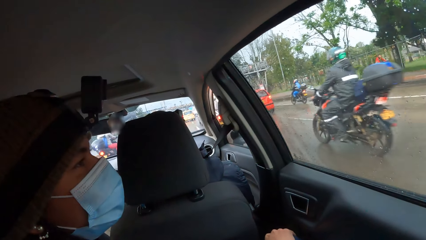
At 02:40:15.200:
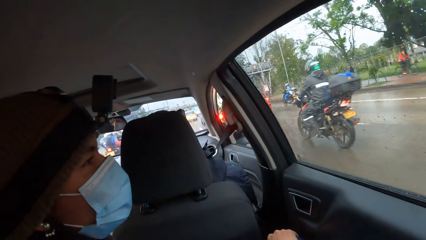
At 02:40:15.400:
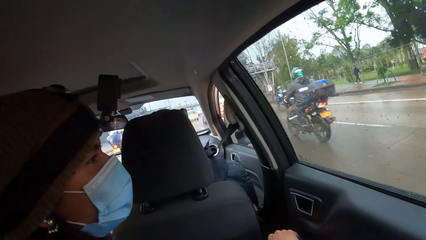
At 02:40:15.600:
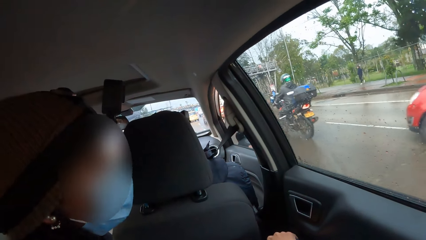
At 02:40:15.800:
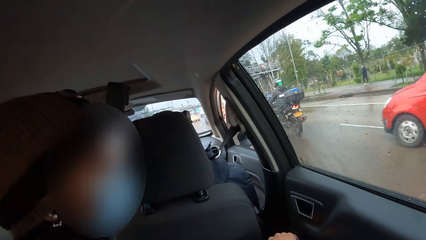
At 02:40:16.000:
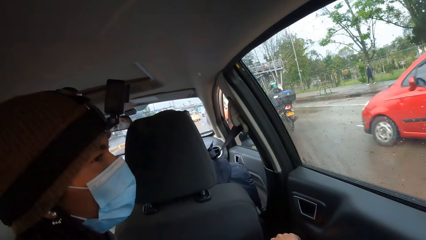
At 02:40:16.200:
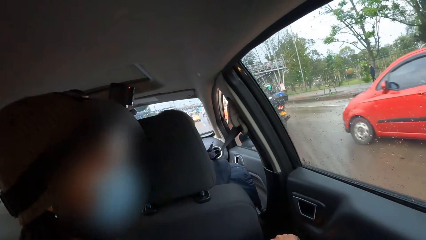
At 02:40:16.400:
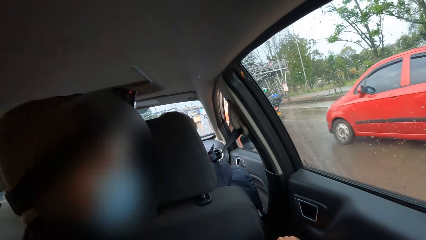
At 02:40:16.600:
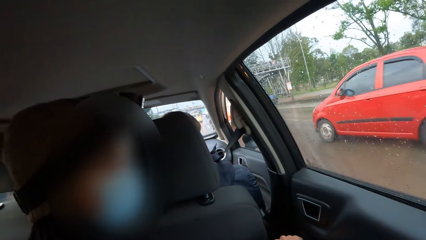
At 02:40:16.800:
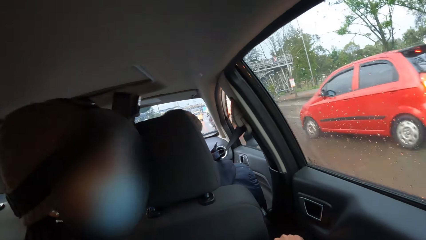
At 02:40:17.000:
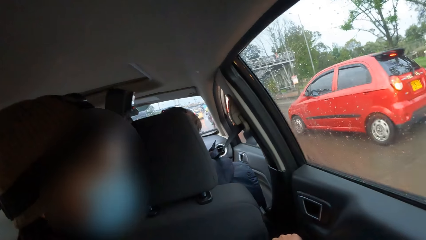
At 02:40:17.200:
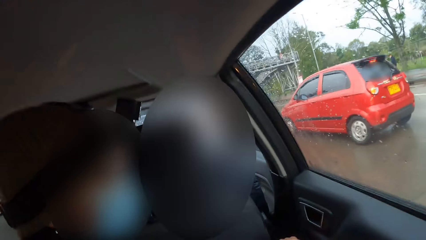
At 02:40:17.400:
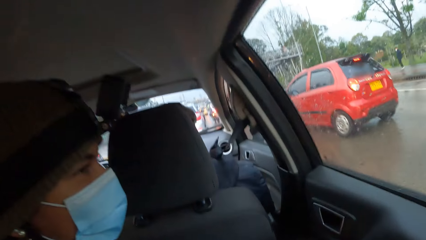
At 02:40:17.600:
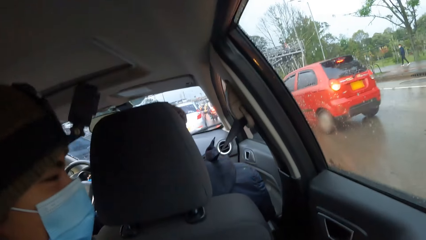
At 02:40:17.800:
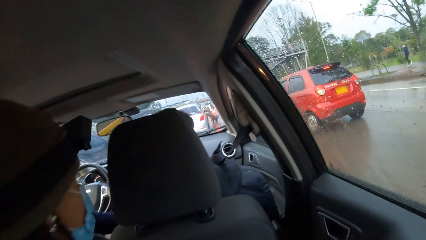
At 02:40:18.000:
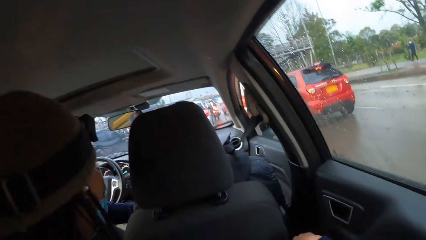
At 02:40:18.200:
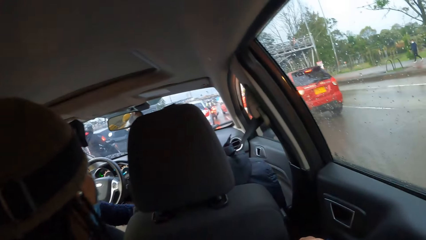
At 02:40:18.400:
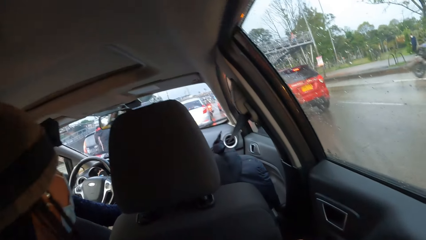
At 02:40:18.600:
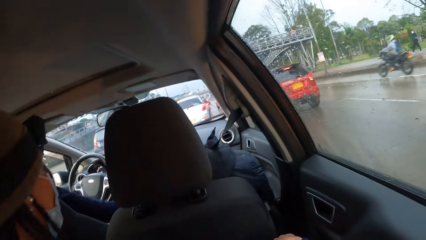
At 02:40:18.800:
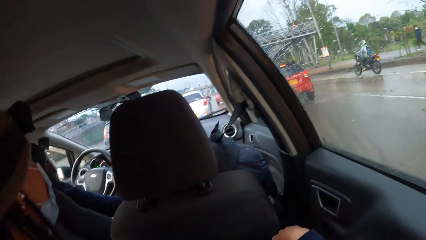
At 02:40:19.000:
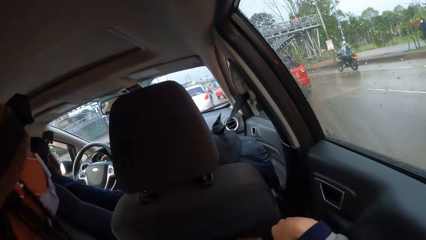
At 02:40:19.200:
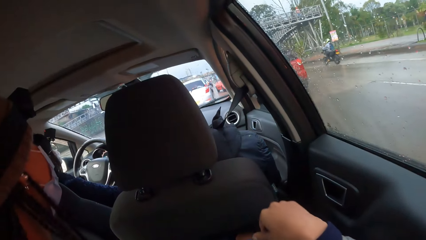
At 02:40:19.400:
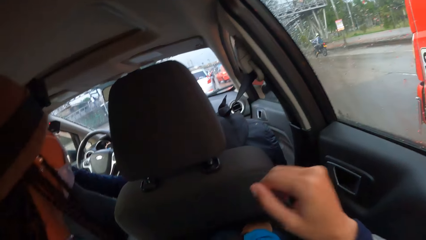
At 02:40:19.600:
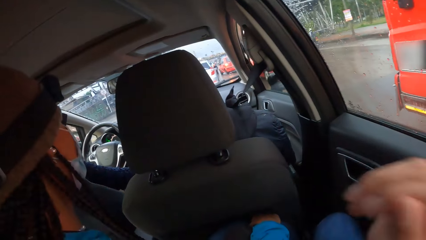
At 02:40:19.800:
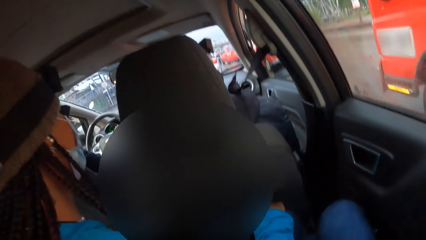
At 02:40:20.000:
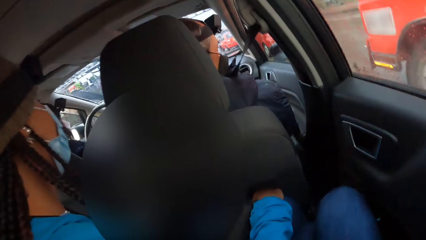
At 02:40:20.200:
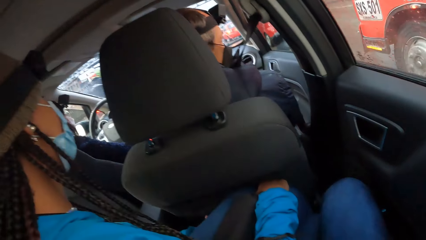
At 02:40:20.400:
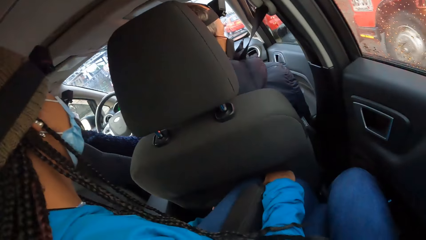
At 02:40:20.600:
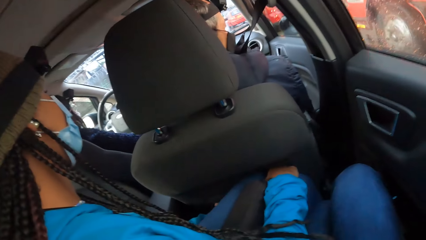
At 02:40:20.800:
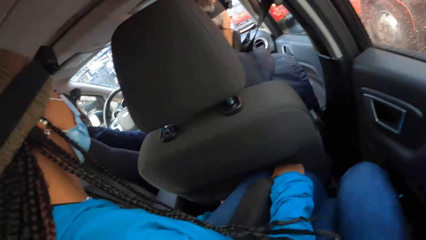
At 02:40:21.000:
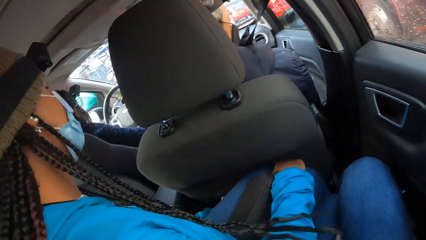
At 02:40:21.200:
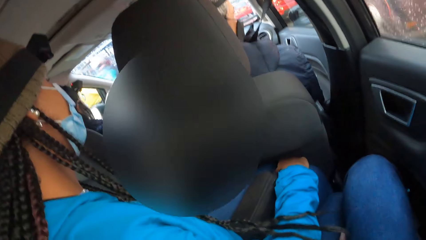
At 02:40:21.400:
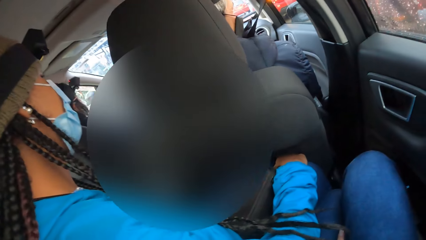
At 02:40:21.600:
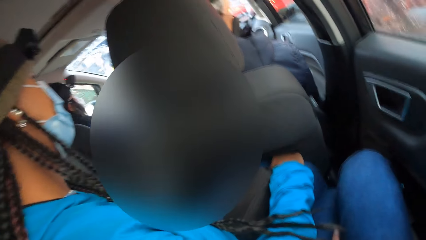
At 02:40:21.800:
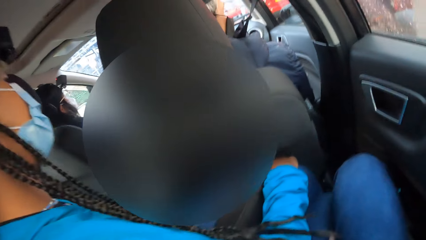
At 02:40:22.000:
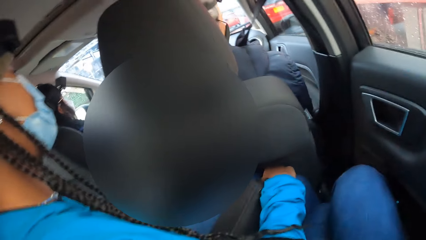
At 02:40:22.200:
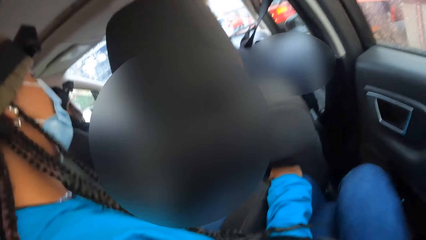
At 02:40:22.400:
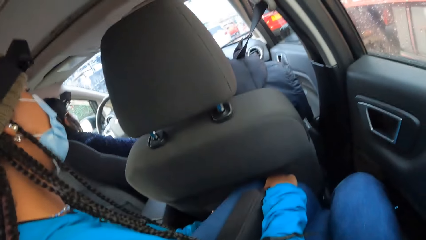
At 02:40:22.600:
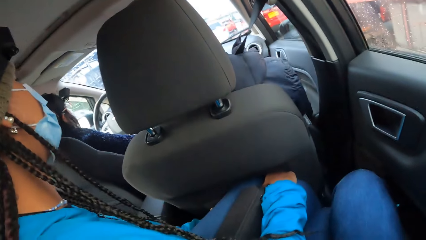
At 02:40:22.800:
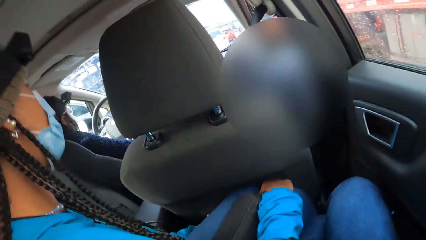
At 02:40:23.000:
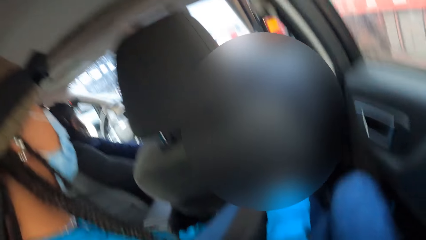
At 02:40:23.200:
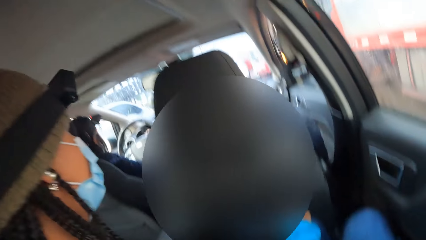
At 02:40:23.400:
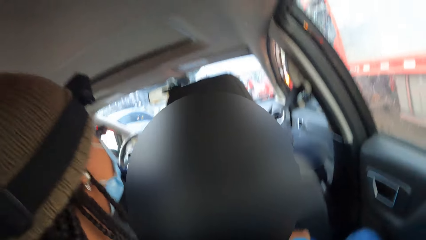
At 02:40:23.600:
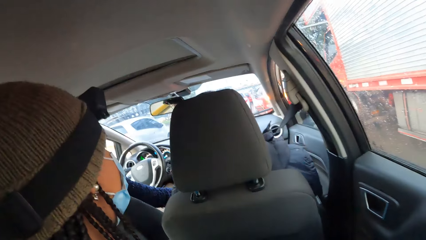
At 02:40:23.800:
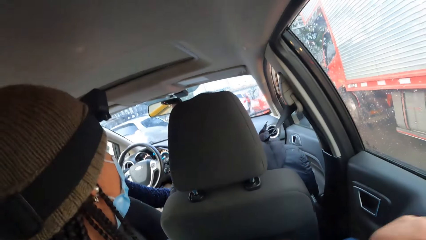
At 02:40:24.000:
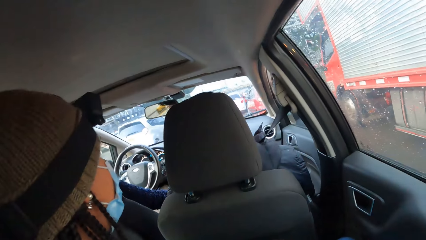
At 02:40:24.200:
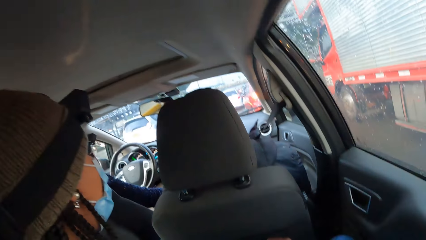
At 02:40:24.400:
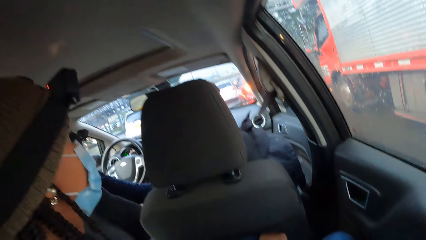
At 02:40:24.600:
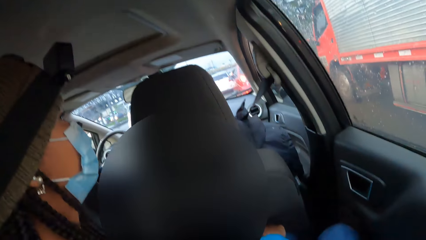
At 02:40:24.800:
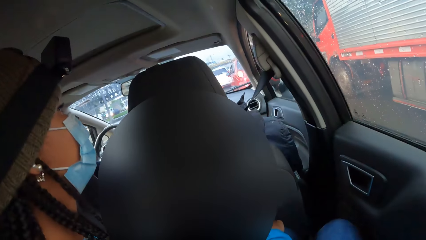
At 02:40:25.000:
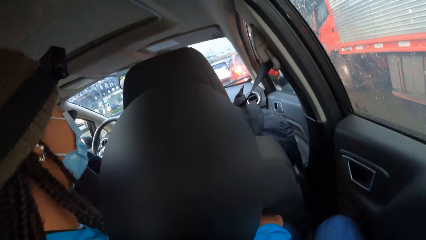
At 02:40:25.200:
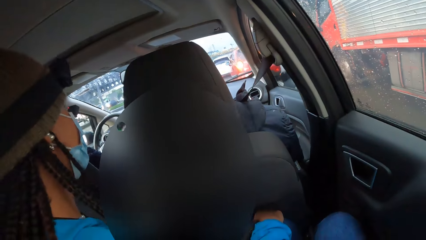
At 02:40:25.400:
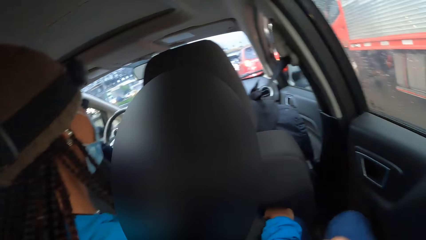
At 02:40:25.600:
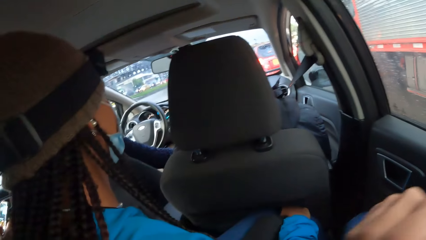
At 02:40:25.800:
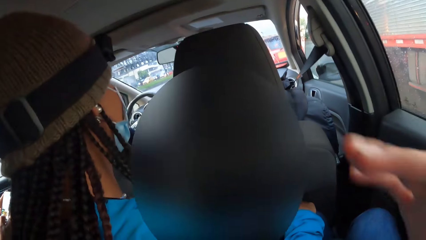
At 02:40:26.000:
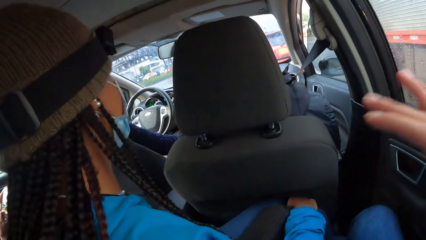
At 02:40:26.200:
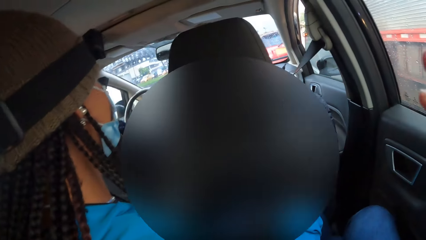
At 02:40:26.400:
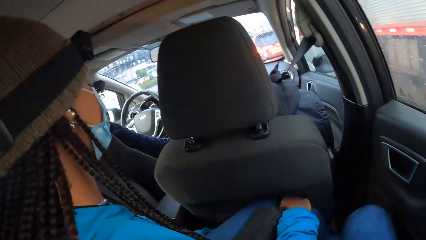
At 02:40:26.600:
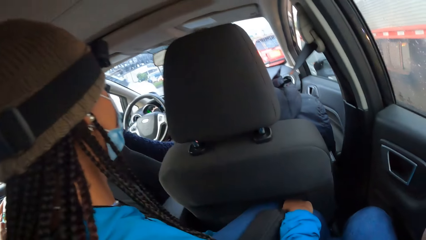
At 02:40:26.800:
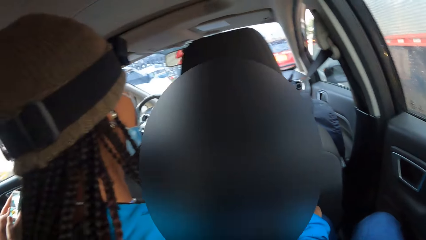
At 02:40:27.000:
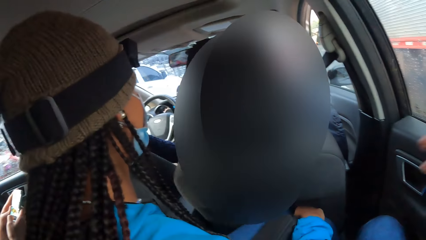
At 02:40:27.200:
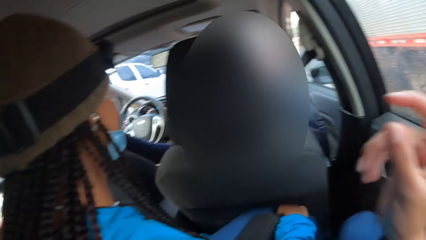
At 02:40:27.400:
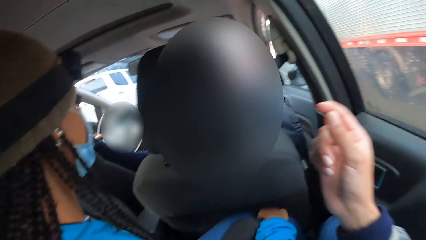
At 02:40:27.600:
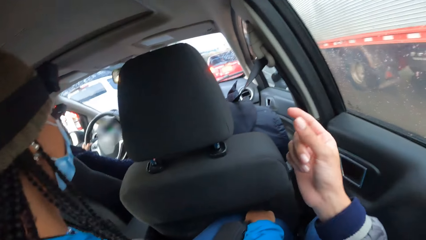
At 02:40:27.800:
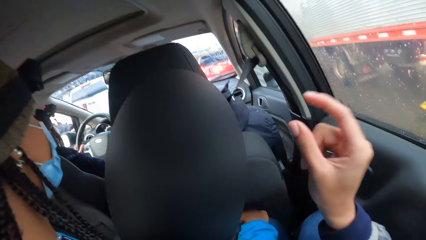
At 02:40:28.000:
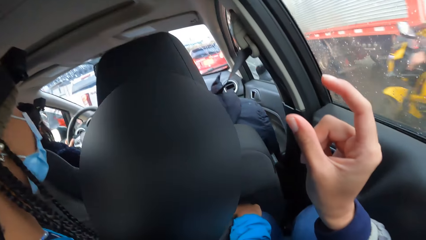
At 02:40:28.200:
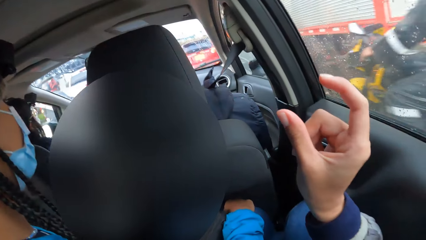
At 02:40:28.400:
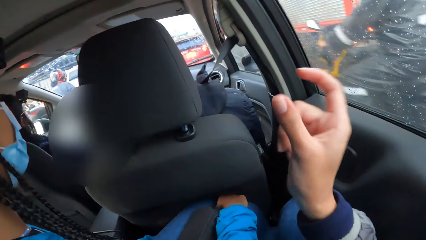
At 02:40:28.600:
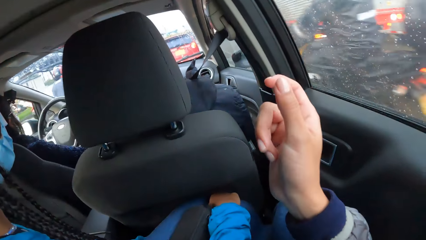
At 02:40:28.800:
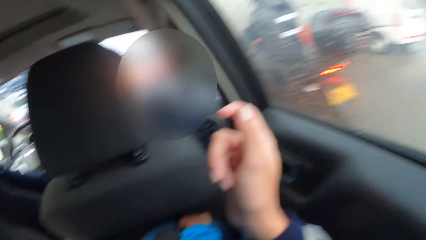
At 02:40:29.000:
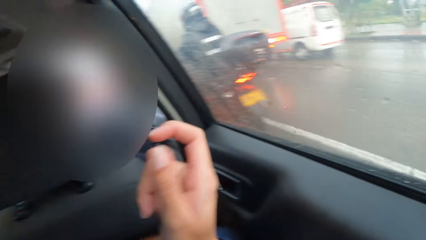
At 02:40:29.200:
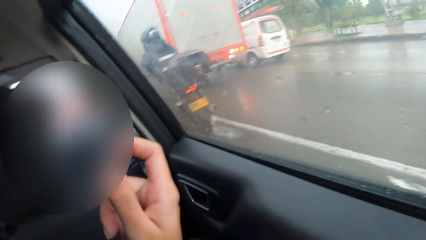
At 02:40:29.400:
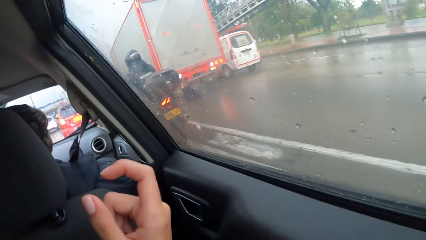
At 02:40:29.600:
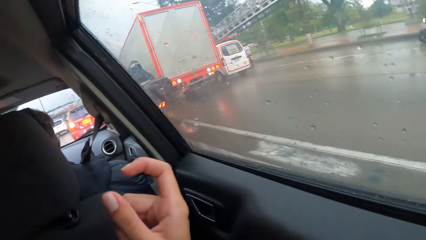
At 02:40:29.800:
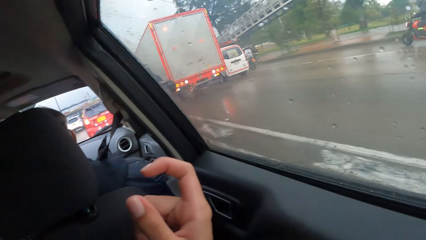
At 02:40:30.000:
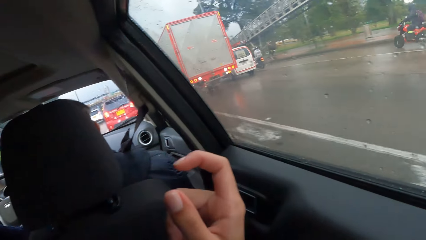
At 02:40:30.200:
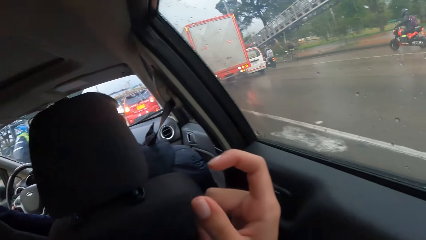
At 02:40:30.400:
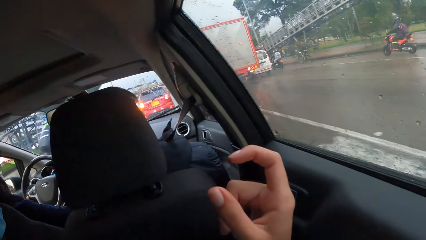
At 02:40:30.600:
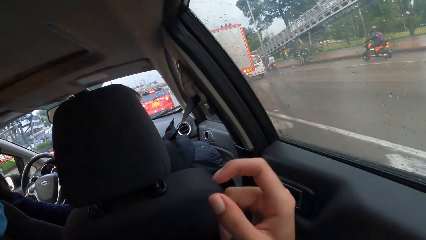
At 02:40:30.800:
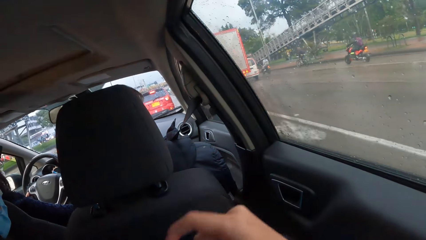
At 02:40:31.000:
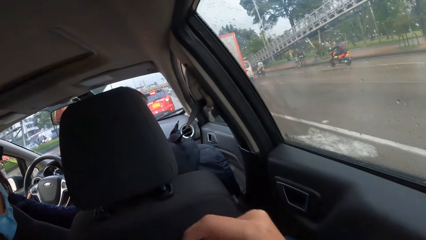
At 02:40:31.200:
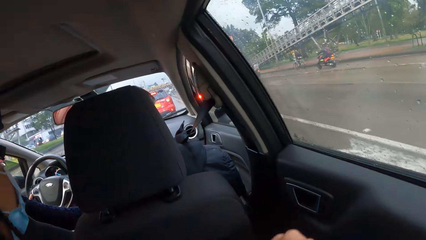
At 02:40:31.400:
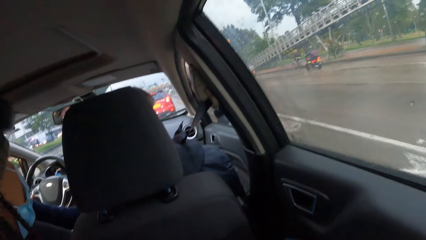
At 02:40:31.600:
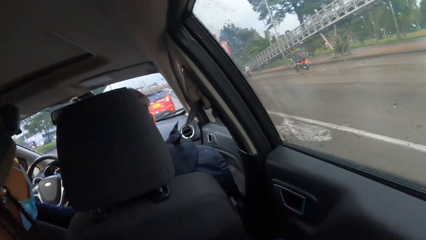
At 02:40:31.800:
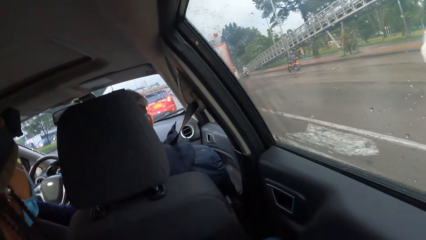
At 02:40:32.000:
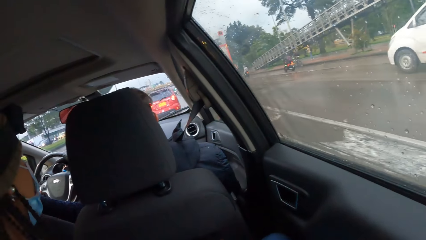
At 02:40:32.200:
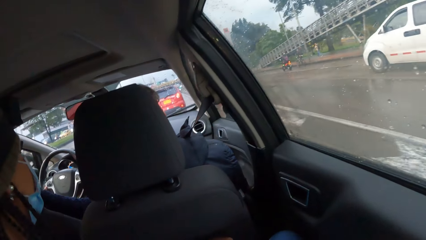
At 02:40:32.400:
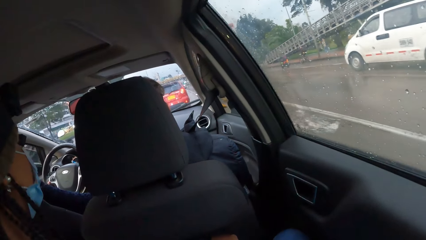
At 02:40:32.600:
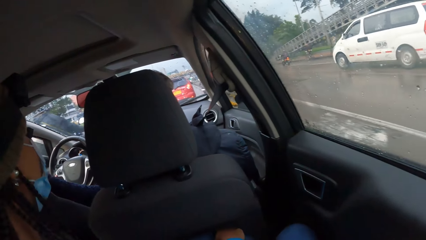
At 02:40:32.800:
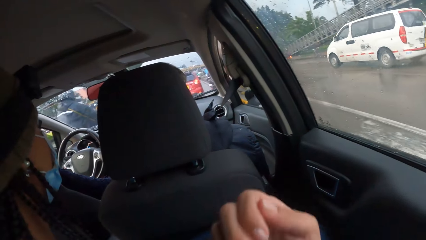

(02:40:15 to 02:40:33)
A man looks outside the car. Another man looks outside the car. A third man drives the car. The camera wearer talks to the first man.
